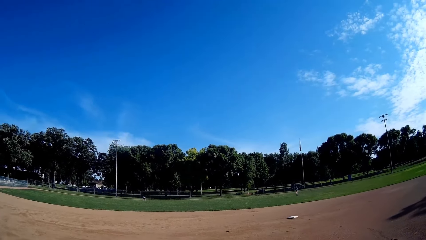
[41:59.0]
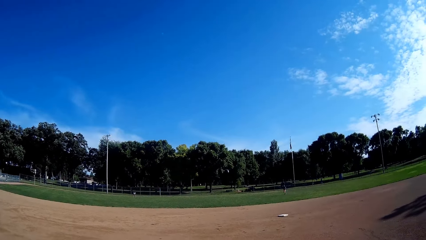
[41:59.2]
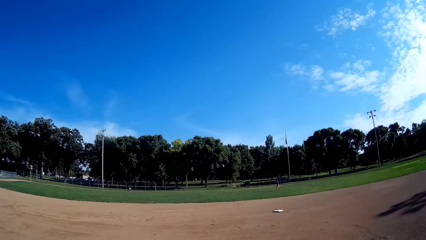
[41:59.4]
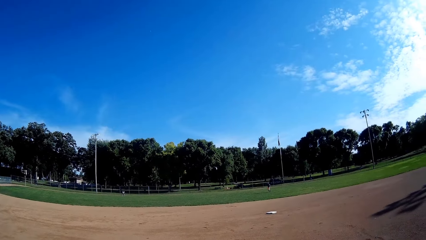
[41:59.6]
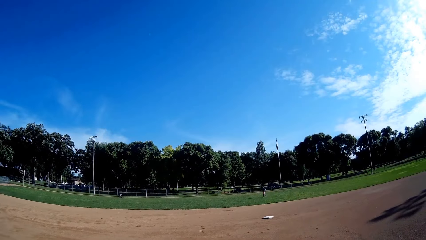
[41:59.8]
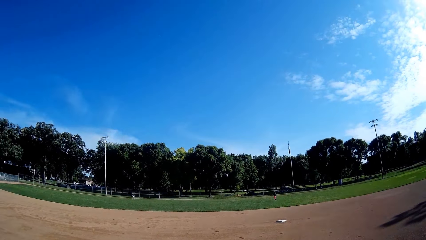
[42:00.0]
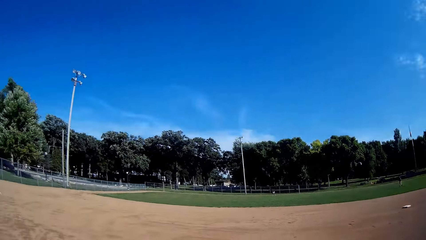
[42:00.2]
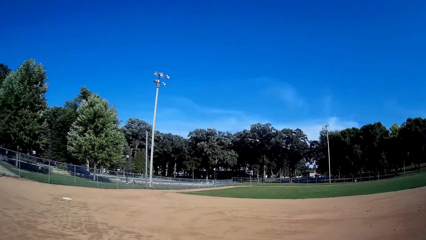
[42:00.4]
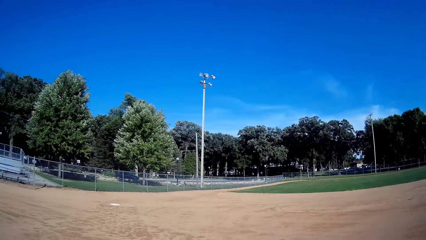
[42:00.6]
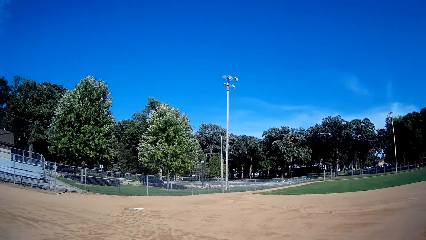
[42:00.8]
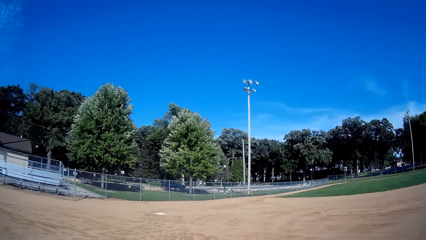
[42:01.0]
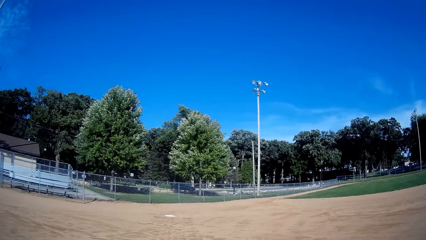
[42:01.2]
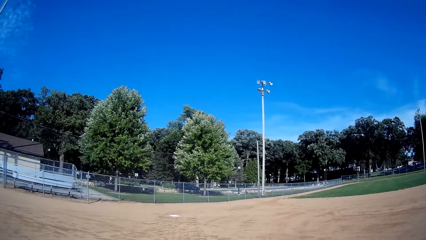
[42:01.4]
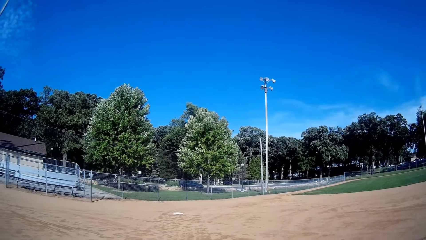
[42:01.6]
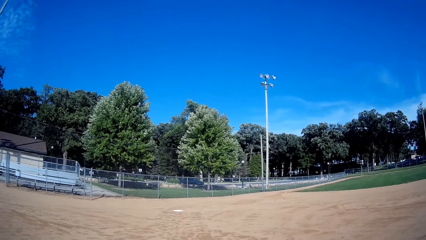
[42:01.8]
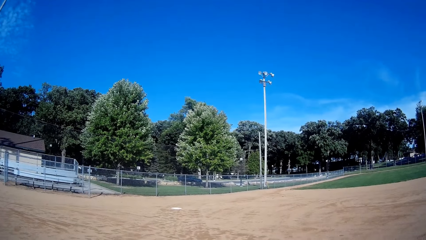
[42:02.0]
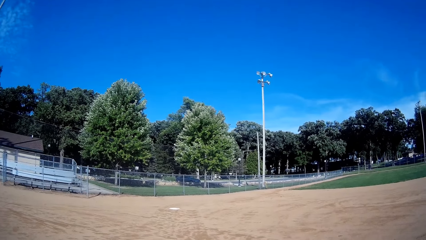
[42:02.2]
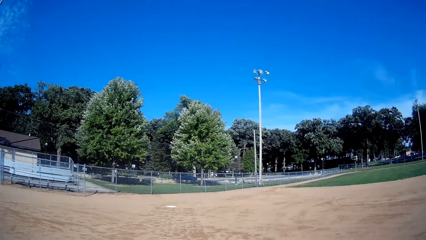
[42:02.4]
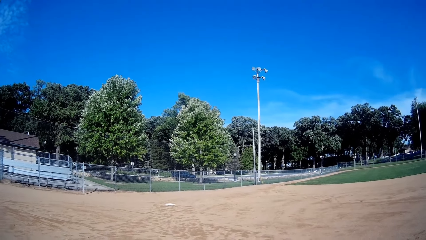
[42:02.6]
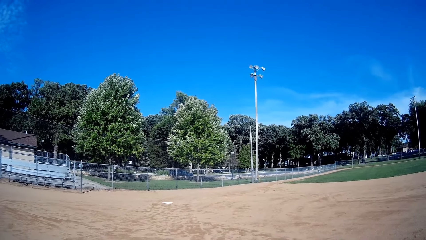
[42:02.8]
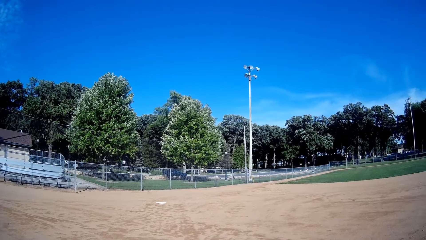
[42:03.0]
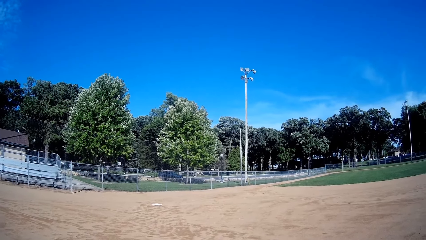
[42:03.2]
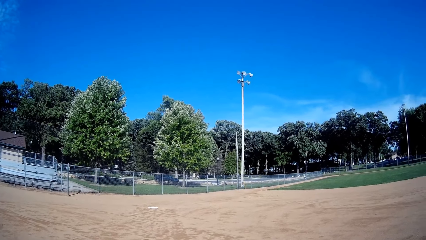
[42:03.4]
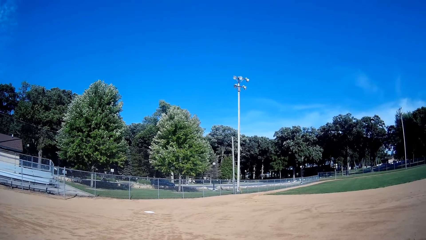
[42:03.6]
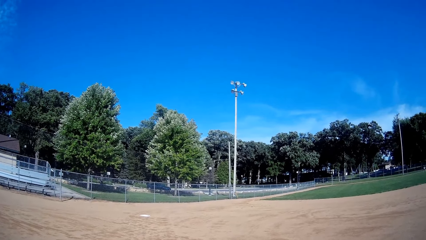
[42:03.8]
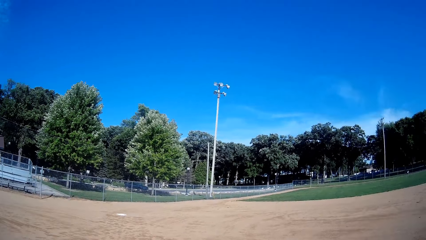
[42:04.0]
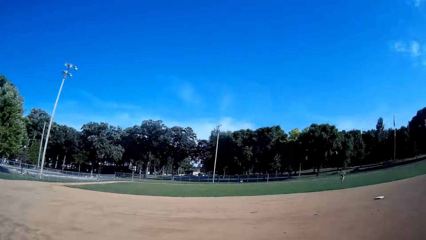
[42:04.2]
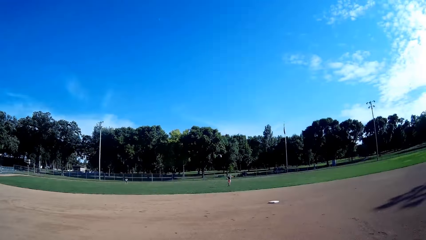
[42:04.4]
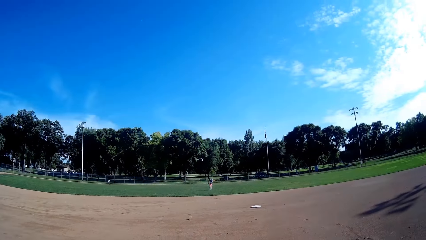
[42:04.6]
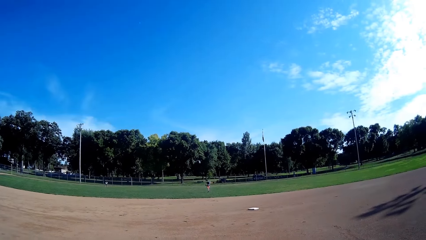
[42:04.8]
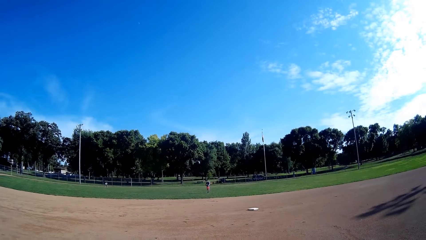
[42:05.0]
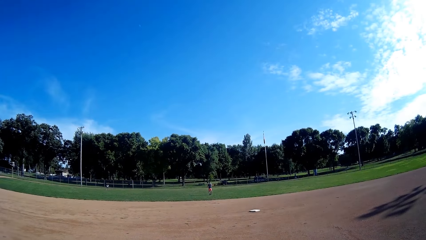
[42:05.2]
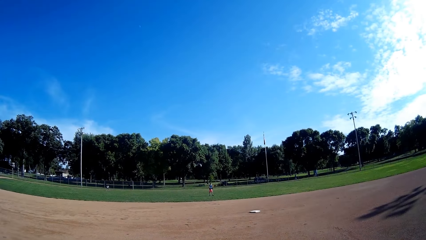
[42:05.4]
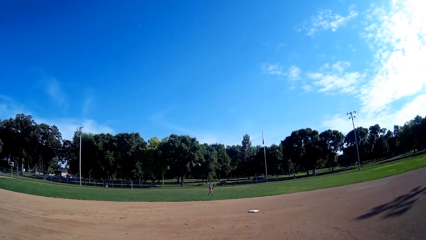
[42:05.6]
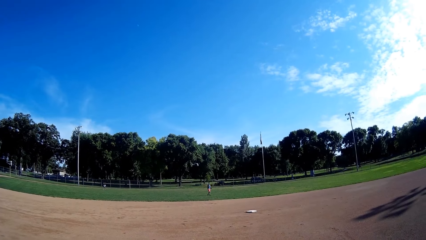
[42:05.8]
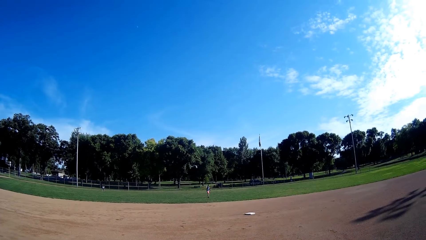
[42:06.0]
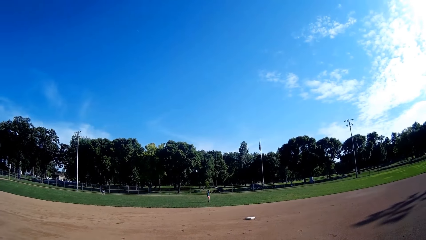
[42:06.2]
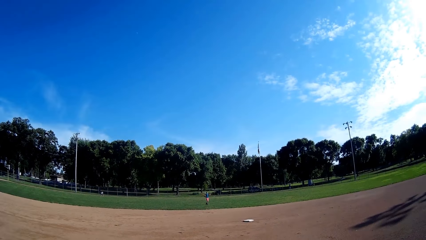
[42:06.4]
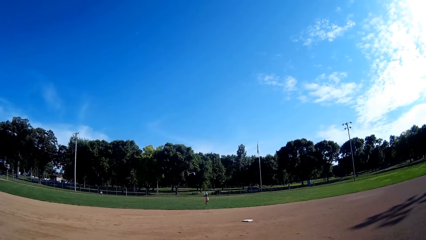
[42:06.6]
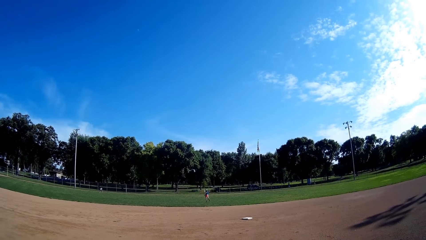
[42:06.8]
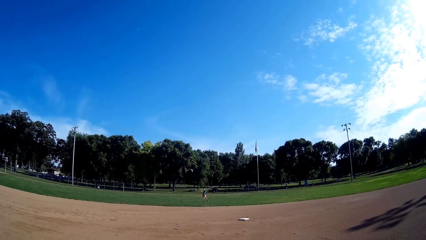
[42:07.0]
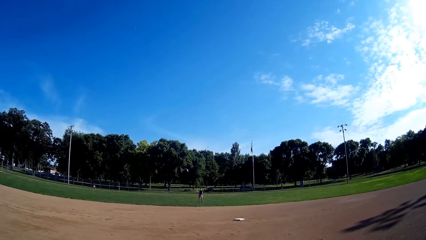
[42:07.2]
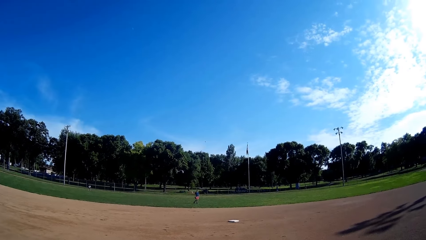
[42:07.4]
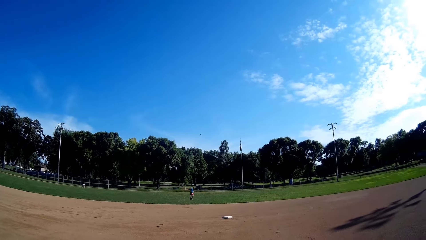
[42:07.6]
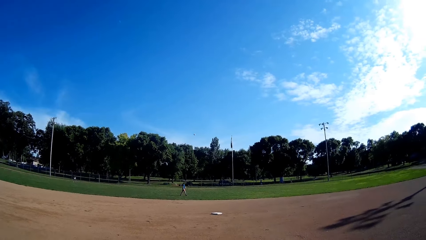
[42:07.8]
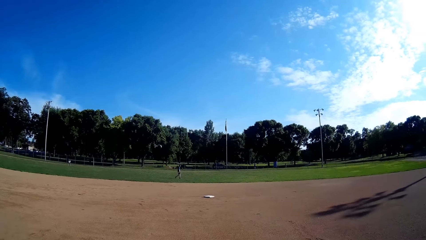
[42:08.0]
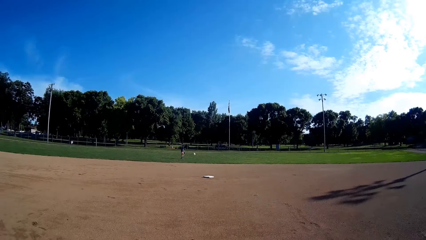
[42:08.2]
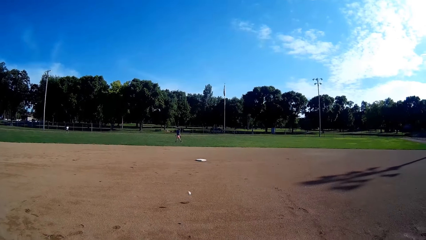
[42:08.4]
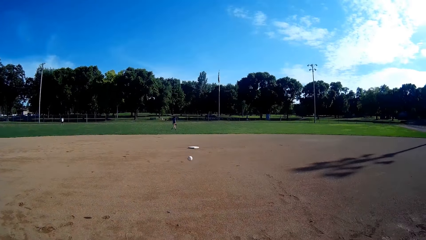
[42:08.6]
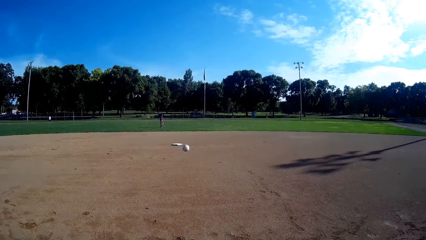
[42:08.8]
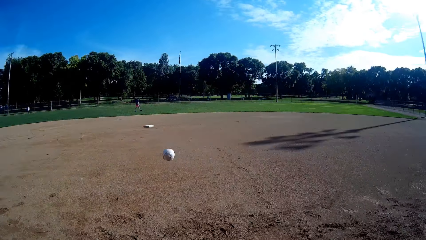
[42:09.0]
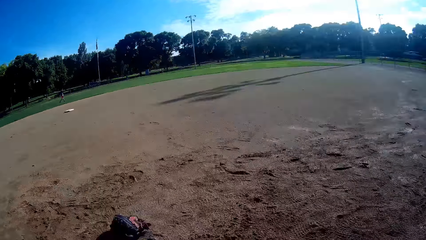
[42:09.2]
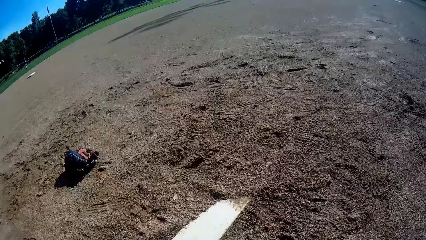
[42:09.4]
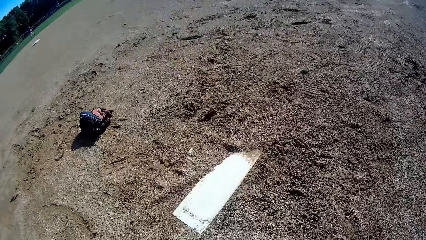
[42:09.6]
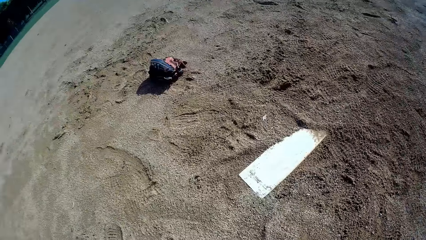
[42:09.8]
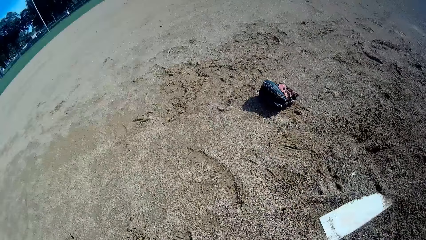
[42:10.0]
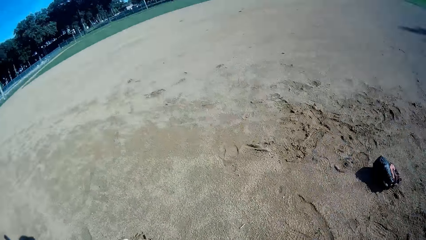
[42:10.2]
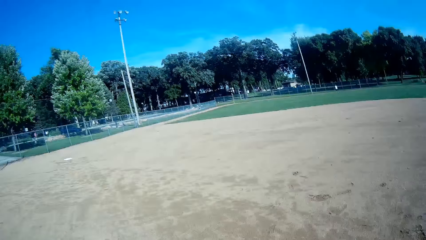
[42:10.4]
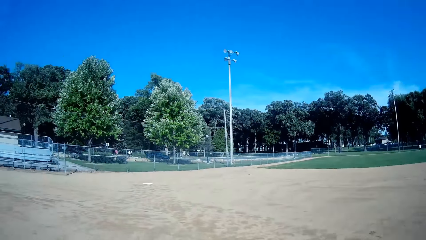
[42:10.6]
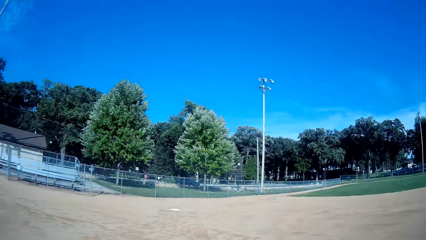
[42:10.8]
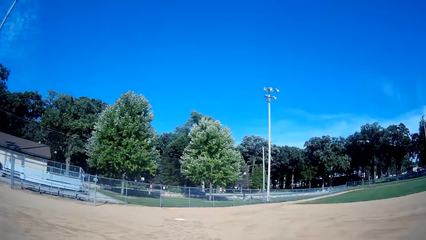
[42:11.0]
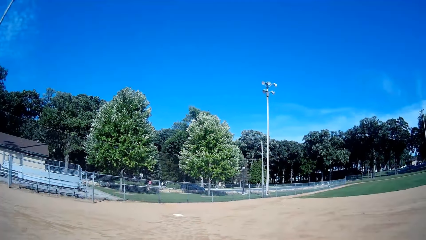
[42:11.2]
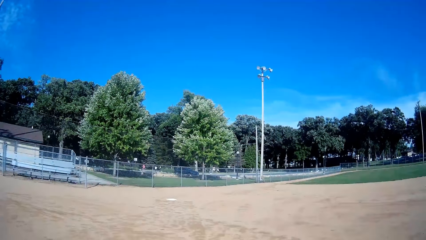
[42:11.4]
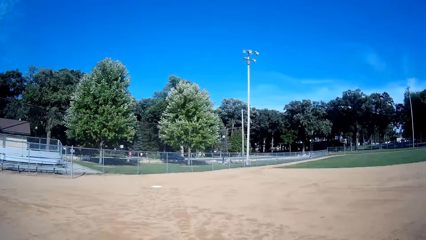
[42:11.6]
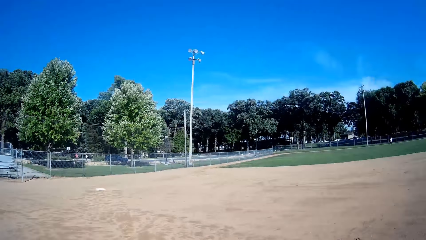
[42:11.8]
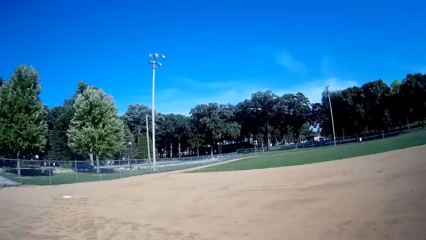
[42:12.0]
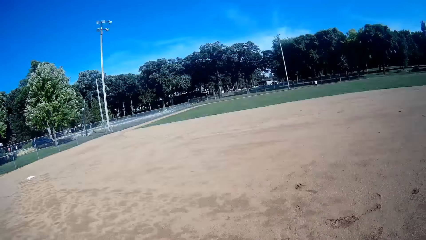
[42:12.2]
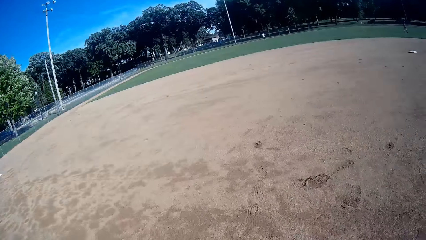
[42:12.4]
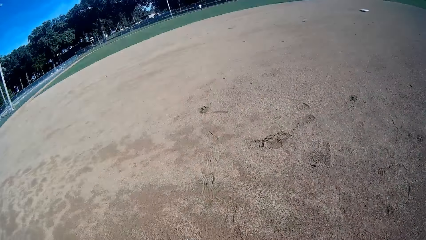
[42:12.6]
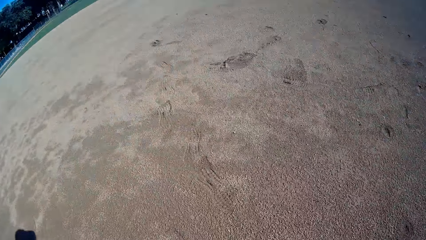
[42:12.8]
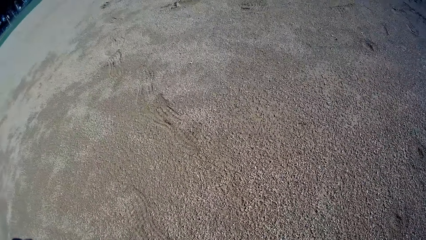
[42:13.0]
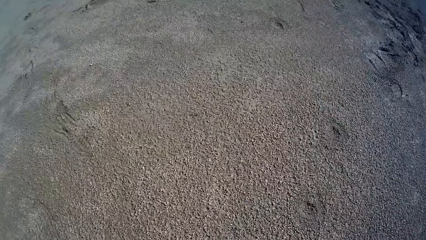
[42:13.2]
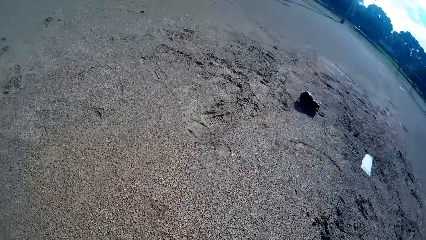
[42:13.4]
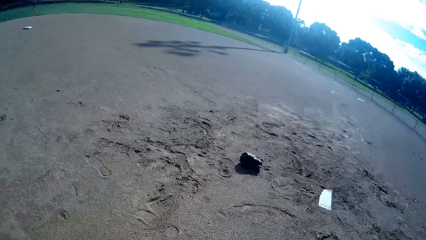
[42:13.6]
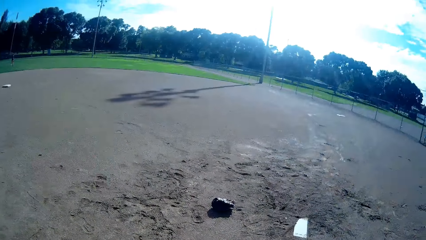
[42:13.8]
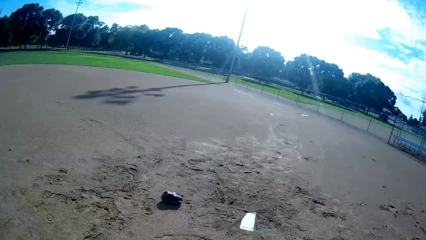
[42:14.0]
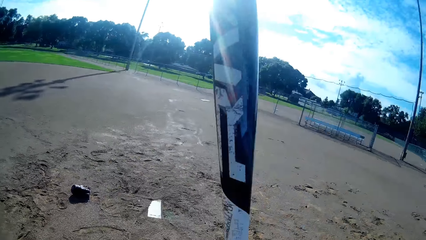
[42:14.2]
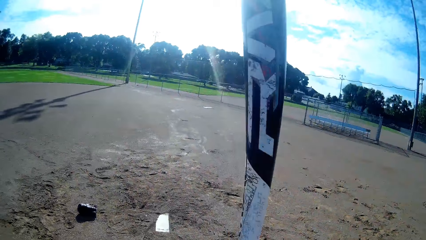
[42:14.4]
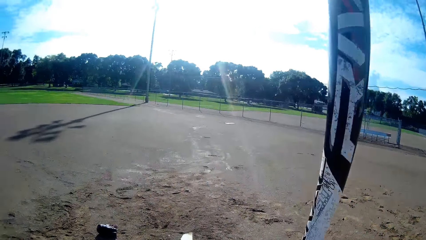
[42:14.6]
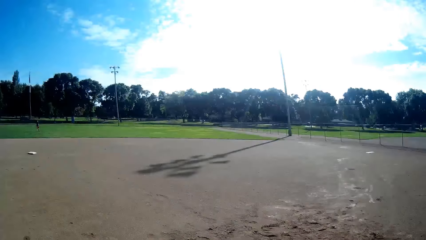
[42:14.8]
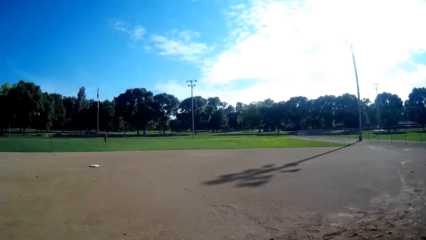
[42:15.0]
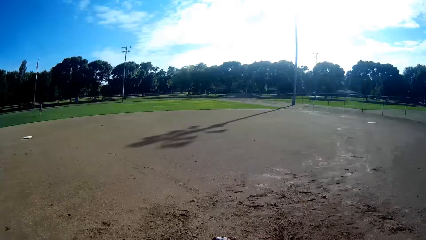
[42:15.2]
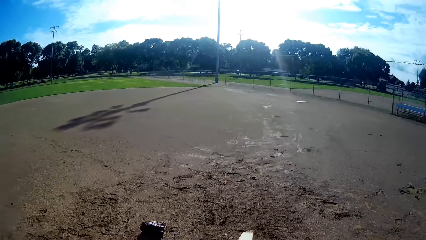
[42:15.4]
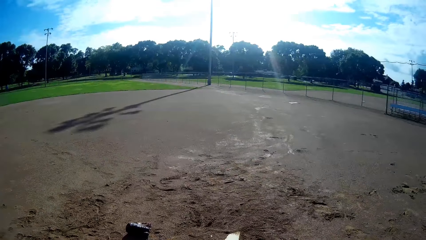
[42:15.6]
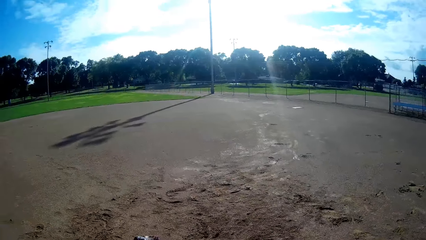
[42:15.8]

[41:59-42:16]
The camera wearer stares at the trees. A man walks on a road outside the field. The camera wearer stares at a boy. The boy throws the ball towards the camera wearer. The camera wearer bends. They look around. They pick the ball from the ground.
